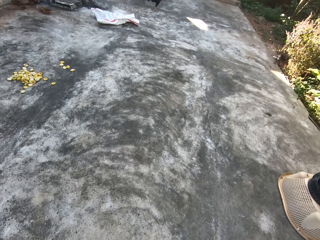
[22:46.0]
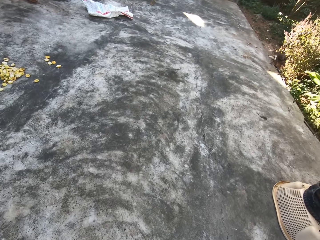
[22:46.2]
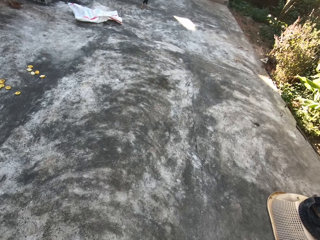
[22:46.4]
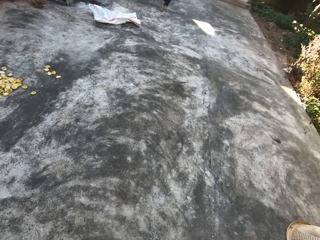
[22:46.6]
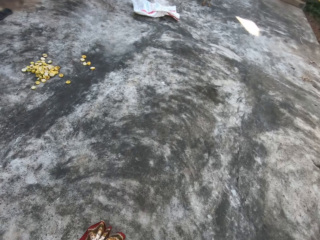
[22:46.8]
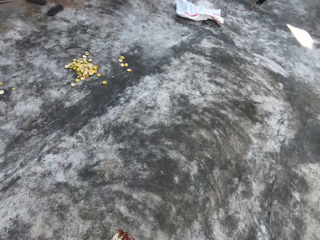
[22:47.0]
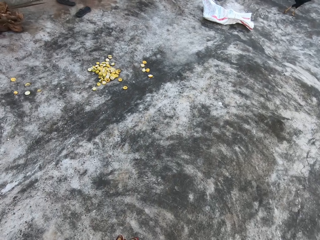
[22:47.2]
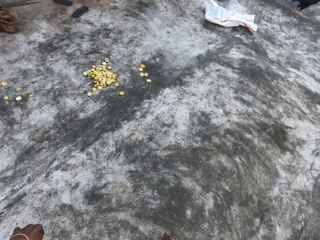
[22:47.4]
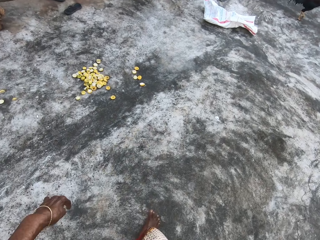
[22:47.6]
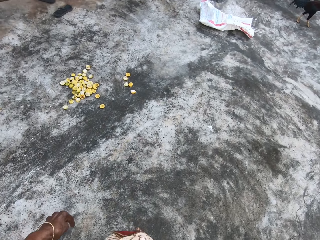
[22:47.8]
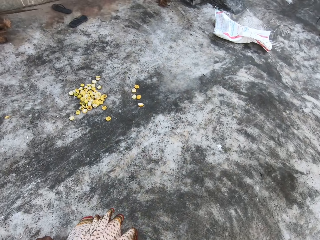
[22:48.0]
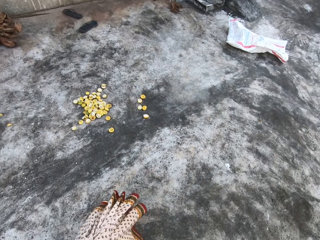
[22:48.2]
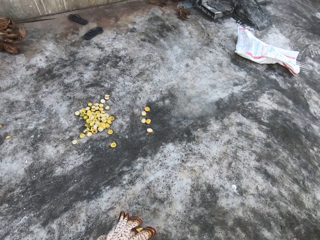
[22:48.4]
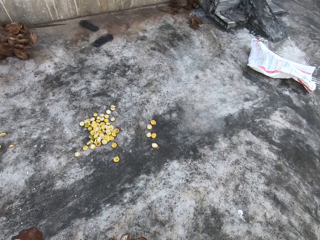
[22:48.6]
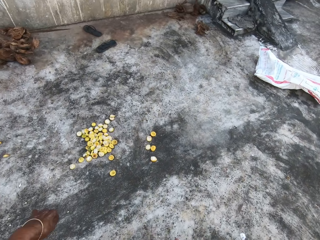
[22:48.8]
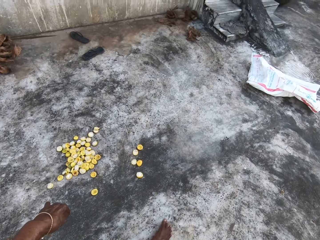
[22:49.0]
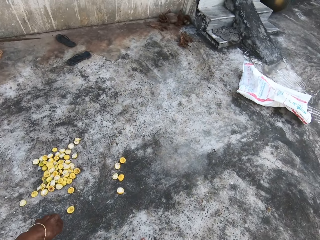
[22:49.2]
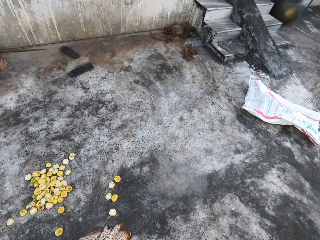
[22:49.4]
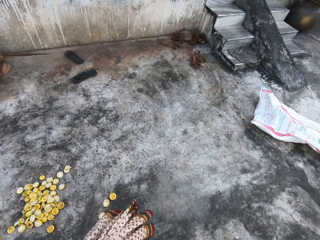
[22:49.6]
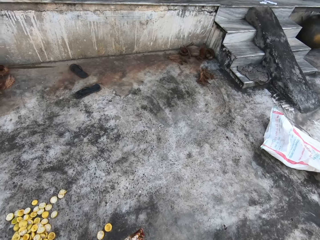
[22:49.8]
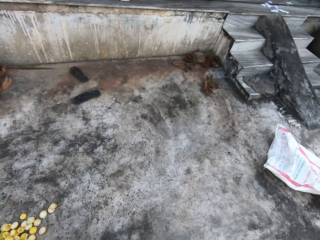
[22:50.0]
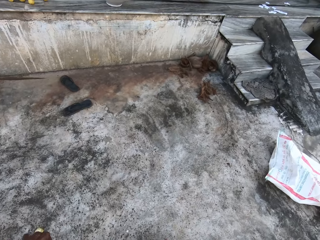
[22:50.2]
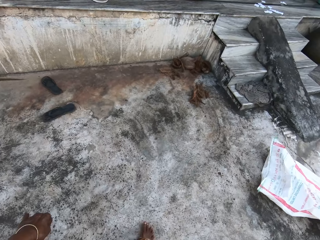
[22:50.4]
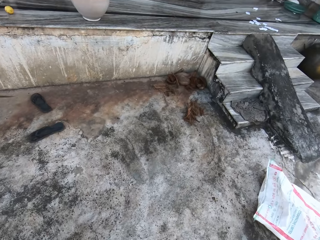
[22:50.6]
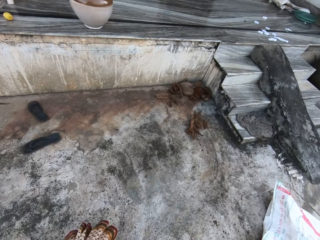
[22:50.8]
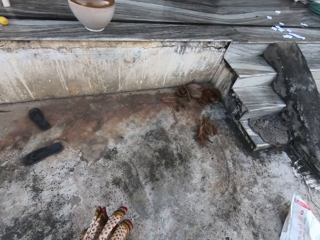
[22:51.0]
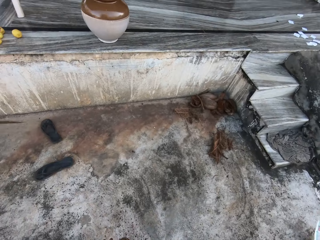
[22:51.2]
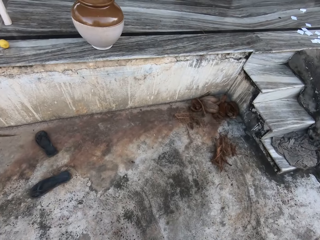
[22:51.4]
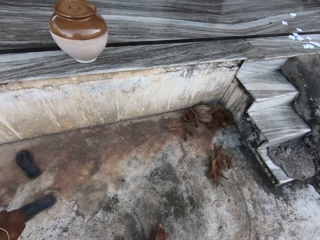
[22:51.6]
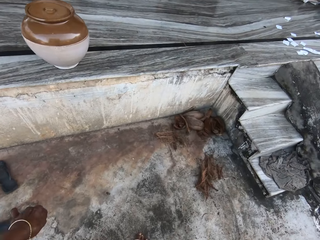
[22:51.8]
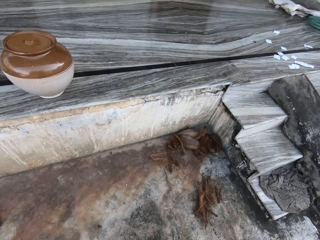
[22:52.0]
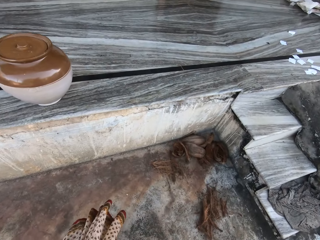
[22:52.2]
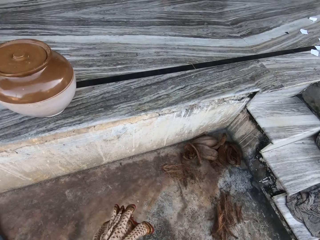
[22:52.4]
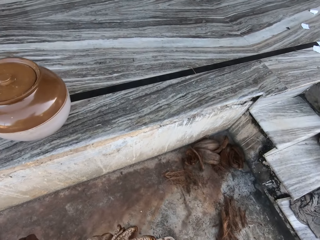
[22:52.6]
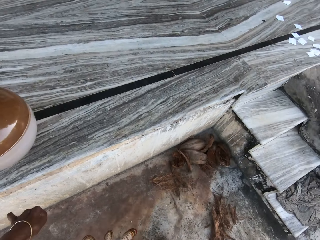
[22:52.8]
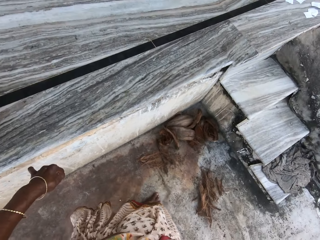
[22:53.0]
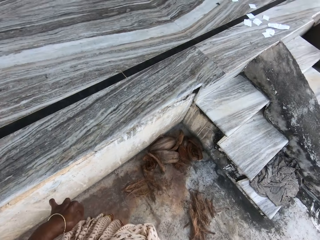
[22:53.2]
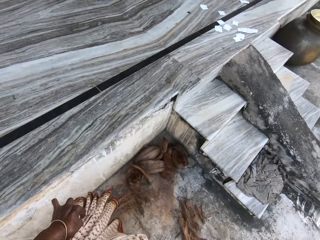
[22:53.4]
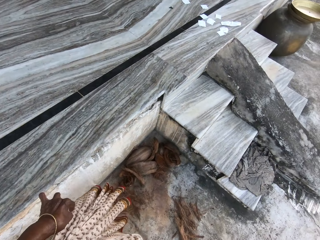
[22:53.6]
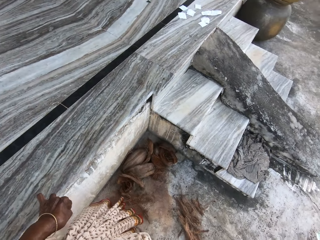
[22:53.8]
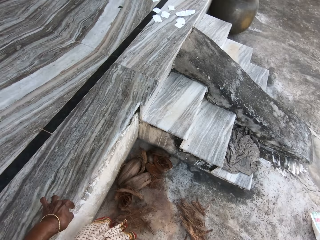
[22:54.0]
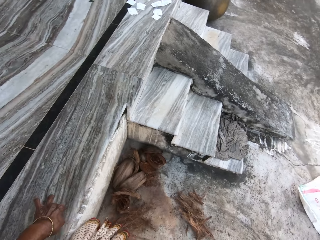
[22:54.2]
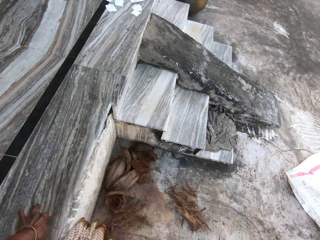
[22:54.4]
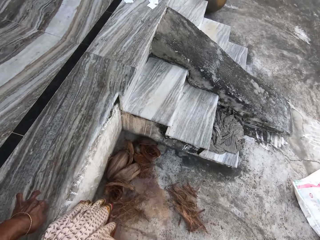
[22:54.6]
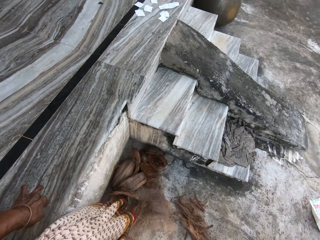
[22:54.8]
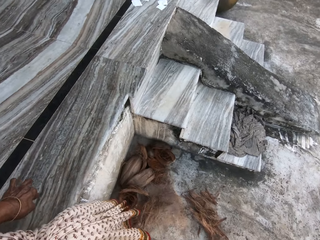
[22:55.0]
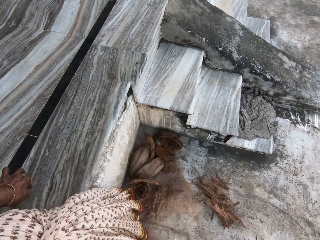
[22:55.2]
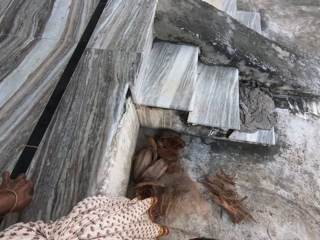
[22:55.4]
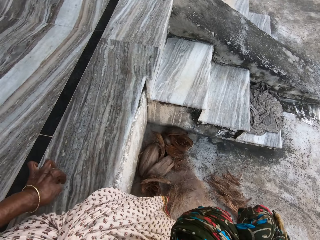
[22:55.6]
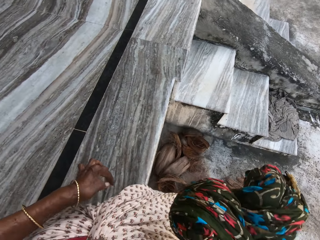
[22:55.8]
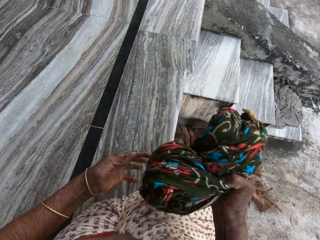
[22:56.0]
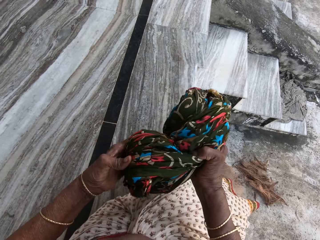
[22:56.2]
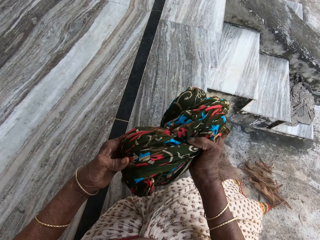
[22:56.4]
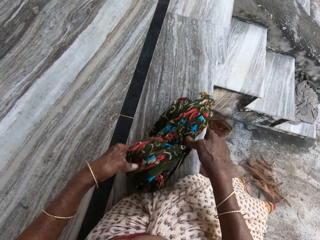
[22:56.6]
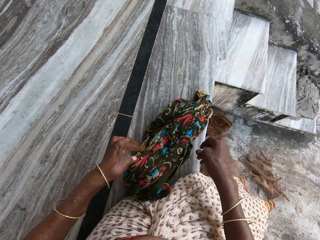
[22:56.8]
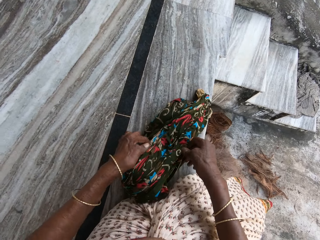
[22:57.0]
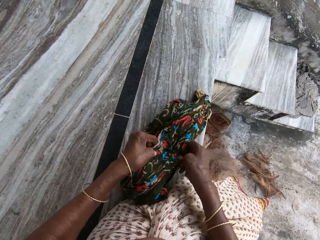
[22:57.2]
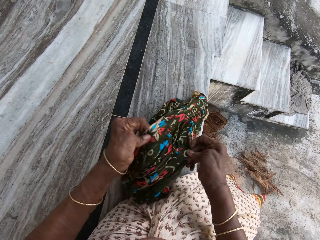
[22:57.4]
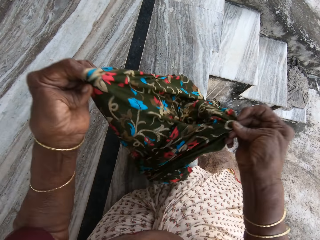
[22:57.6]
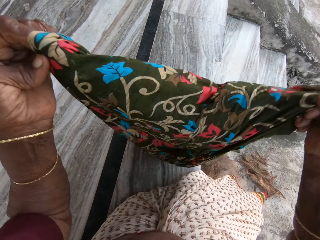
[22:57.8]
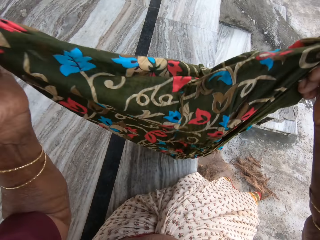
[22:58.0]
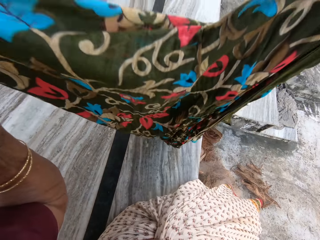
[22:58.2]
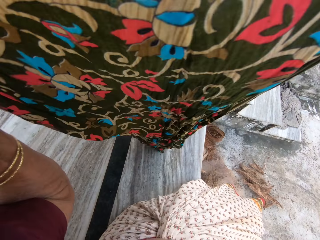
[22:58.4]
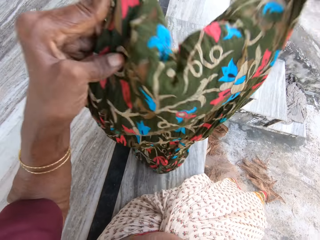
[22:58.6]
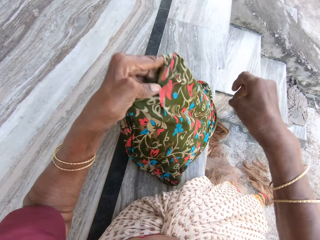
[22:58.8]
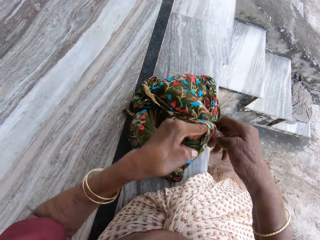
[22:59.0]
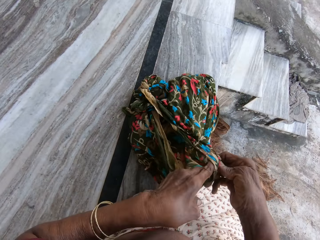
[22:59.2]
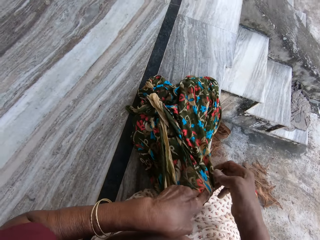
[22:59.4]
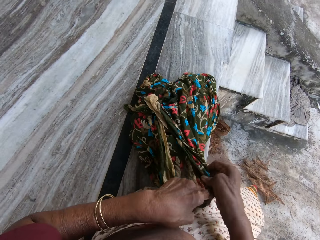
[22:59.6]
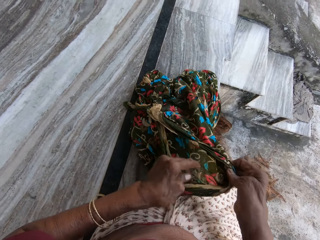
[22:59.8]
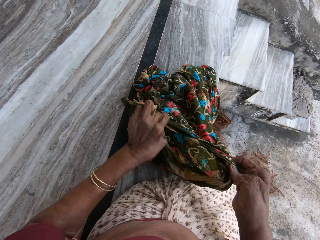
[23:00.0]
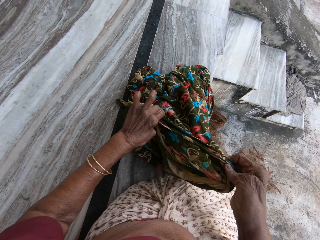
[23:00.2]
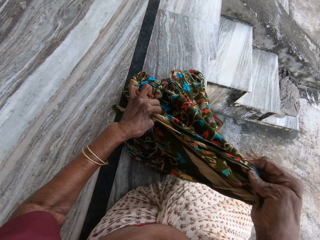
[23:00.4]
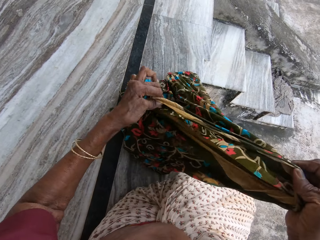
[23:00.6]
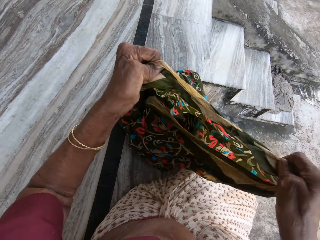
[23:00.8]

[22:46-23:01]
The camera wearer sits on the deck. They place the wrapper or cloth on the deck. They unfold the wrapper. They spread the cloth.

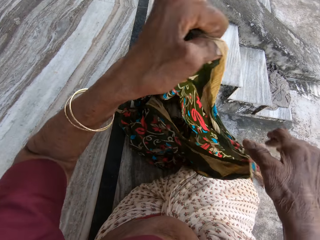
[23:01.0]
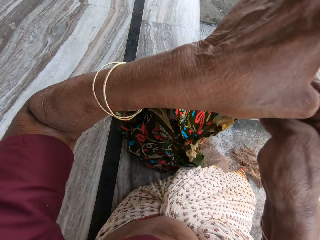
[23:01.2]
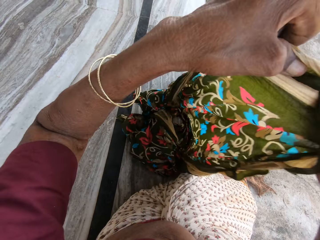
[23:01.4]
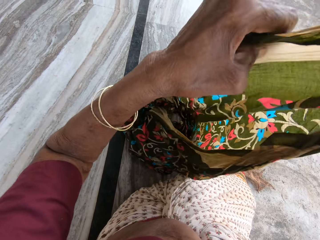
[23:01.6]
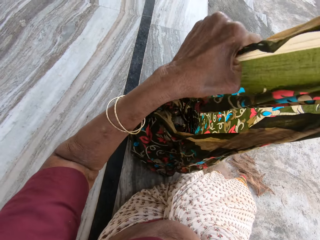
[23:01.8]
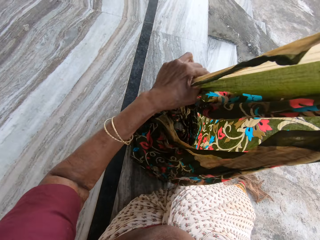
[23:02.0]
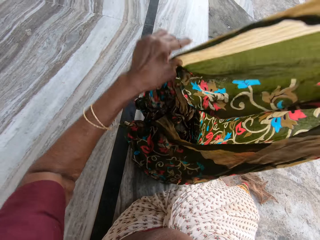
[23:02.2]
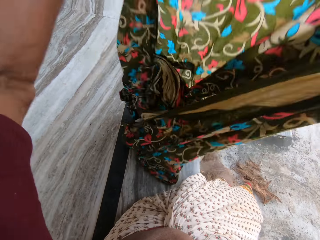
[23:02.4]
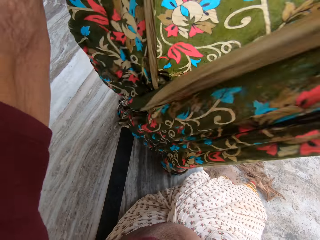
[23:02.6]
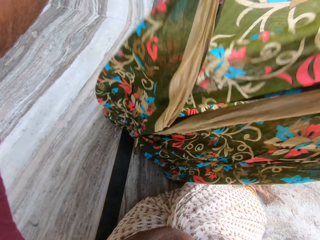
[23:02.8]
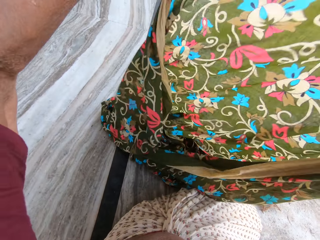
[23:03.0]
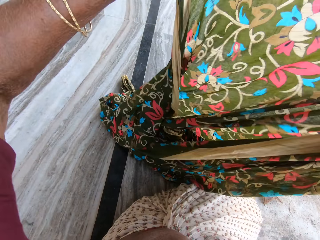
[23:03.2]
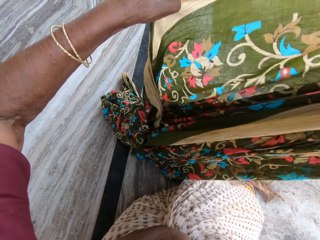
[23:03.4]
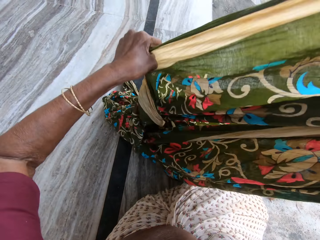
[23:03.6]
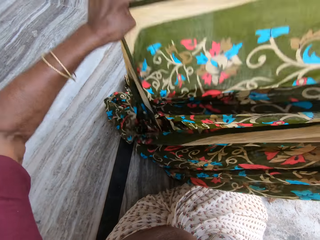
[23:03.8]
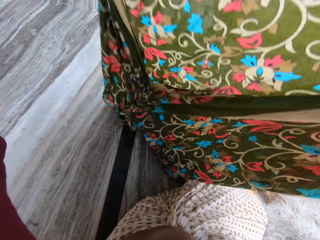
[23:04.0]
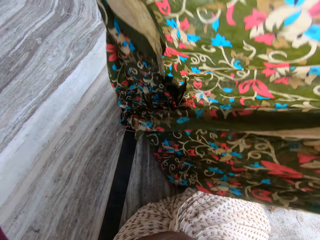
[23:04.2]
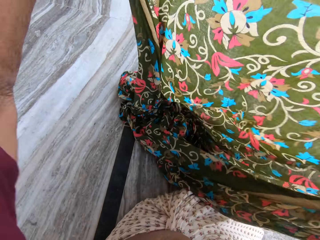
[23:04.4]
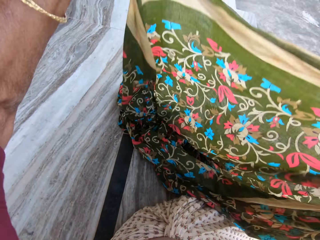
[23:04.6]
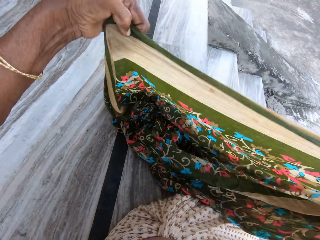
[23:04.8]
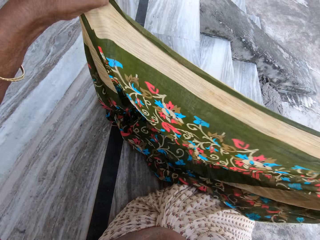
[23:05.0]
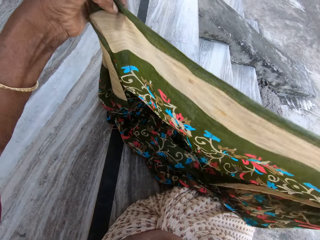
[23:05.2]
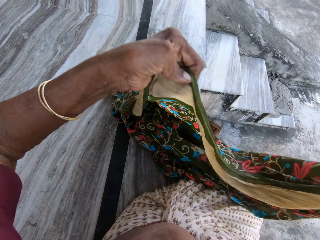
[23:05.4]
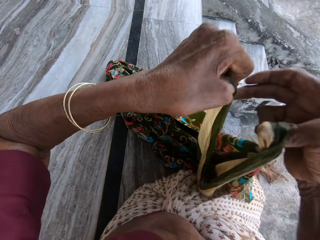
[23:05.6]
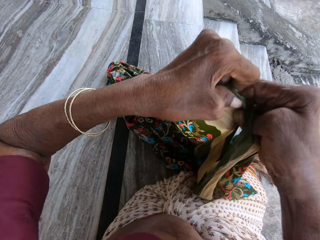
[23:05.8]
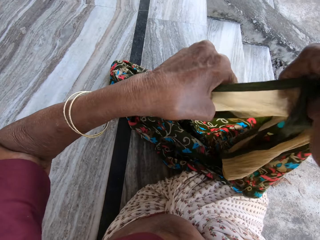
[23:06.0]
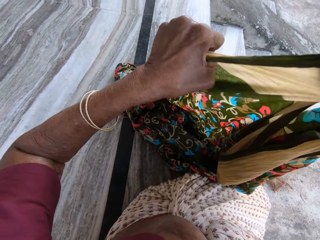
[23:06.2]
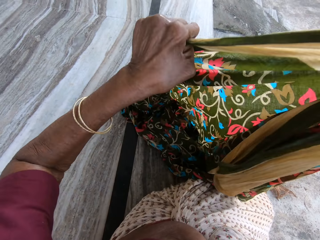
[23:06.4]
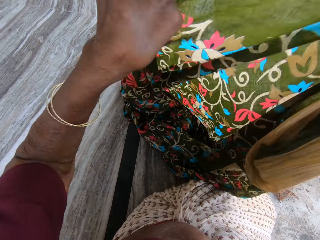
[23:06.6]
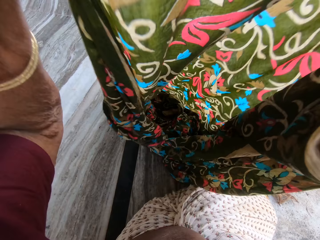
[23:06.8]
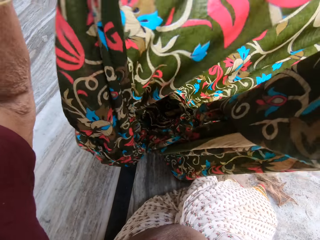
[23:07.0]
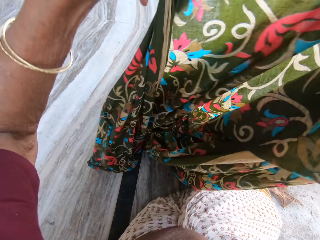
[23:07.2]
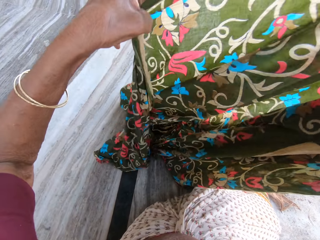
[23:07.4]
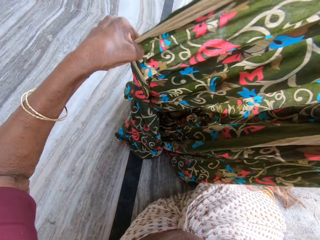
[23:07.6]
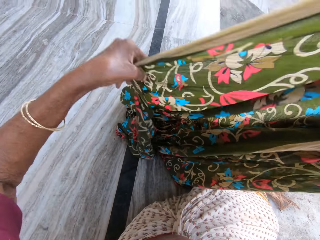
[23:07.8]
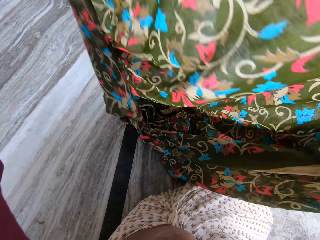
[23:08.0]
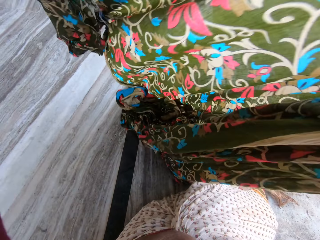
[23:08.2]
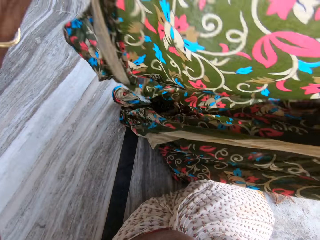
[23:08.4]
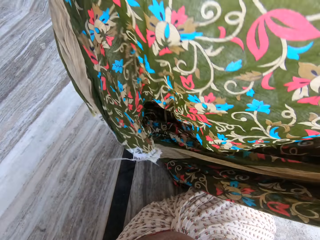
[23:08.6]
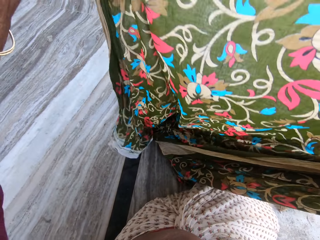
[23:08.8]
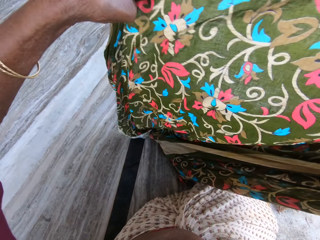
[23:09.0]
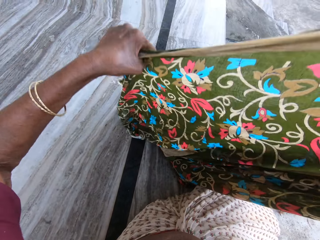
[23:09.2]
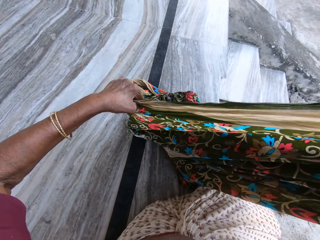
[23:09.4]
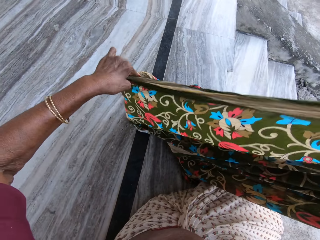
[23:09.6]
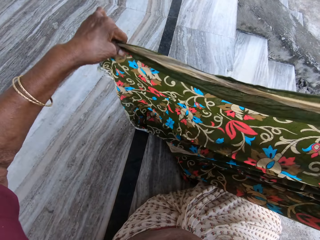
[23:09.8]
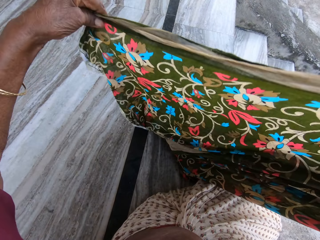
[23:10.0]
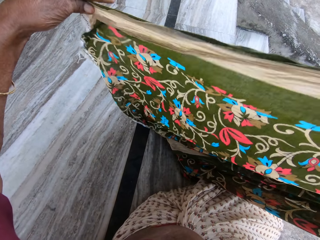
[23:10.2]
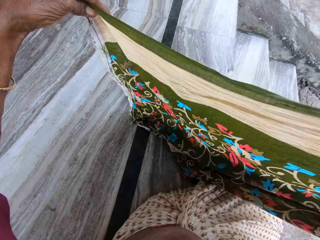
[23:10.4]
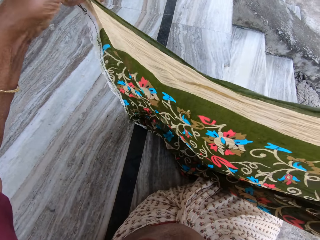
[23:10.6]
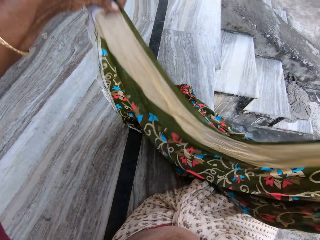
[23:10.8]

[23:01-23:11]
The camera wearer arranges the linen of the wrapper.
